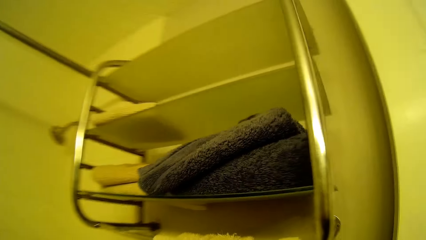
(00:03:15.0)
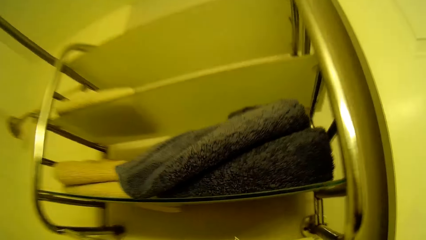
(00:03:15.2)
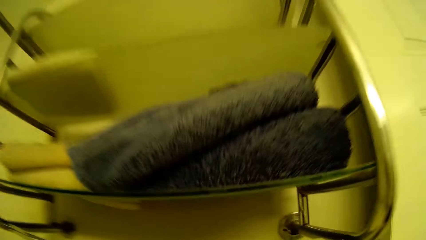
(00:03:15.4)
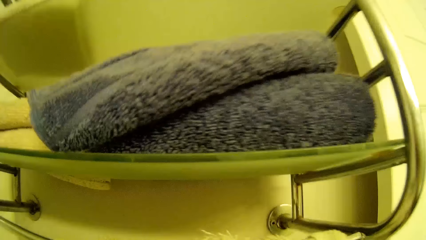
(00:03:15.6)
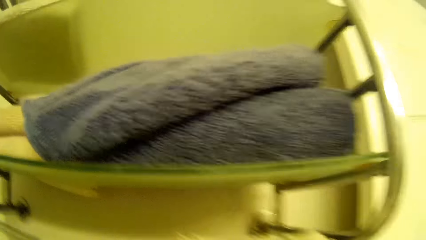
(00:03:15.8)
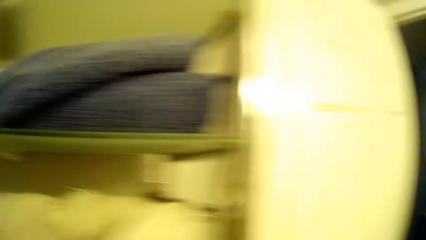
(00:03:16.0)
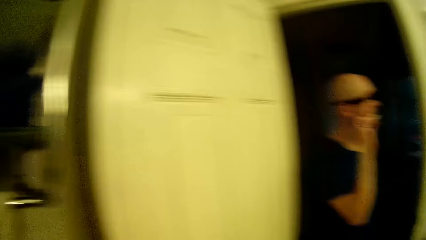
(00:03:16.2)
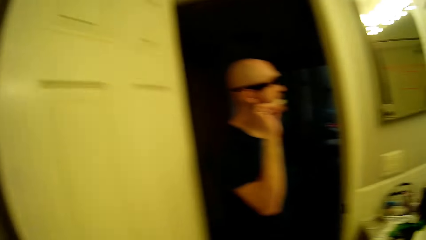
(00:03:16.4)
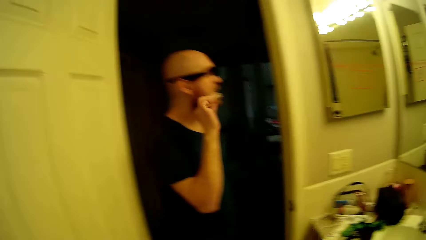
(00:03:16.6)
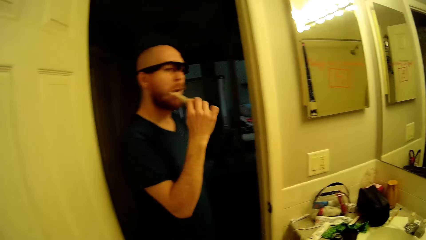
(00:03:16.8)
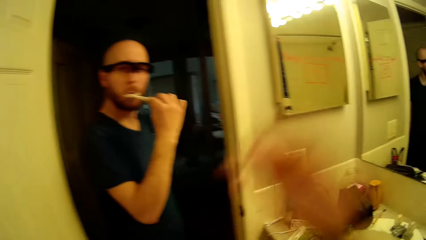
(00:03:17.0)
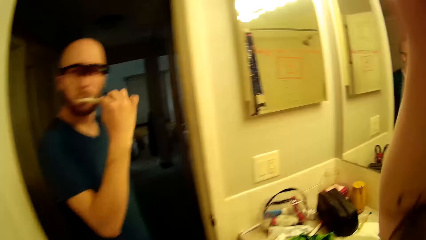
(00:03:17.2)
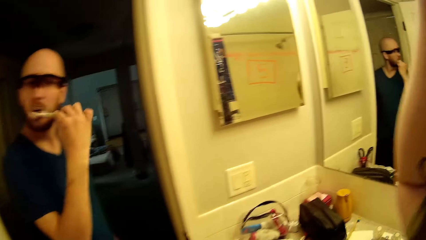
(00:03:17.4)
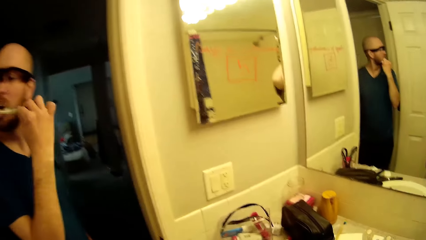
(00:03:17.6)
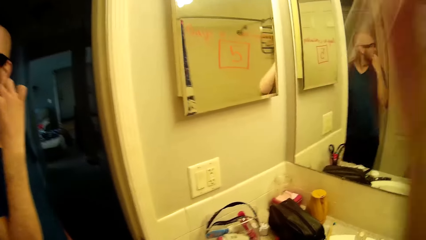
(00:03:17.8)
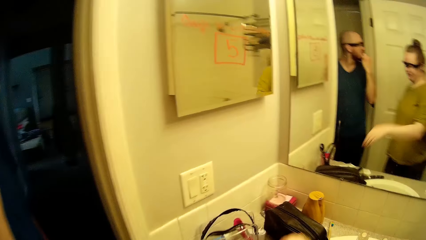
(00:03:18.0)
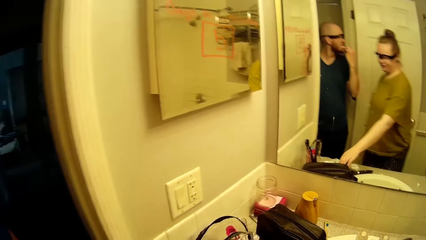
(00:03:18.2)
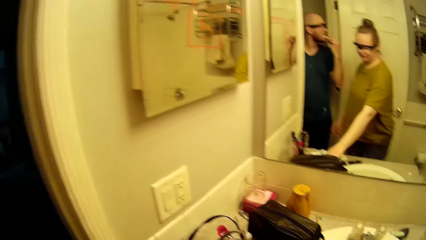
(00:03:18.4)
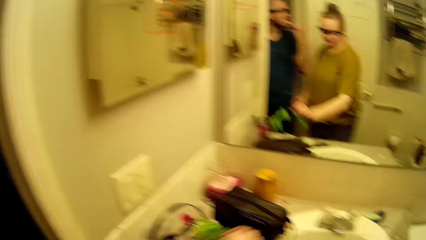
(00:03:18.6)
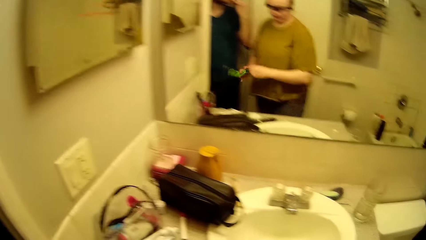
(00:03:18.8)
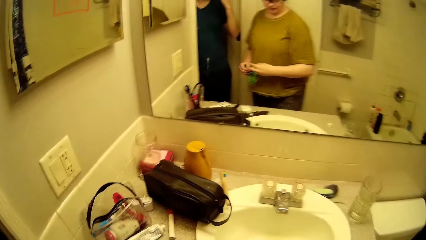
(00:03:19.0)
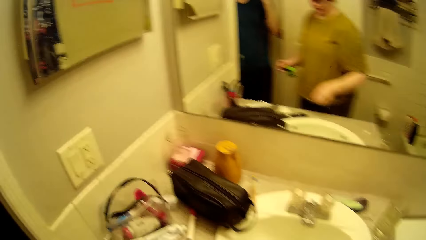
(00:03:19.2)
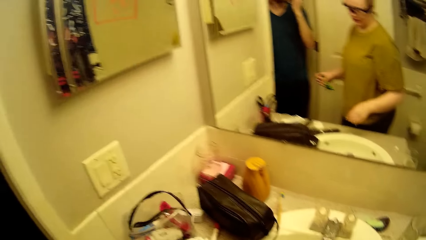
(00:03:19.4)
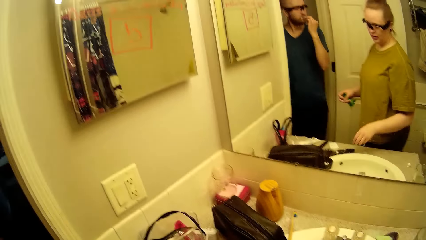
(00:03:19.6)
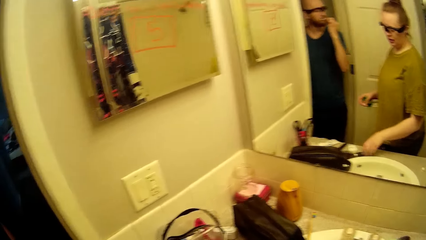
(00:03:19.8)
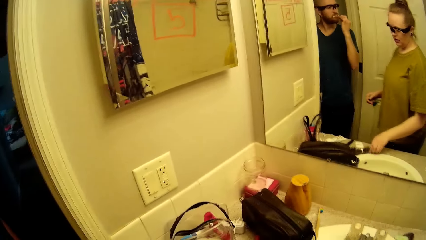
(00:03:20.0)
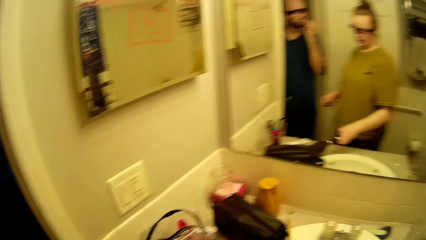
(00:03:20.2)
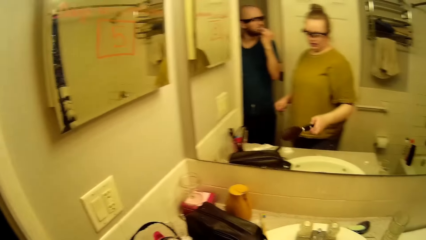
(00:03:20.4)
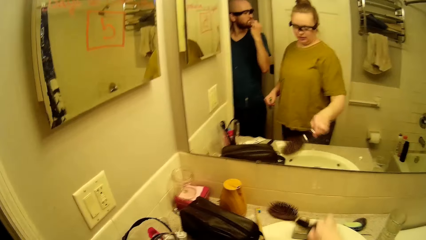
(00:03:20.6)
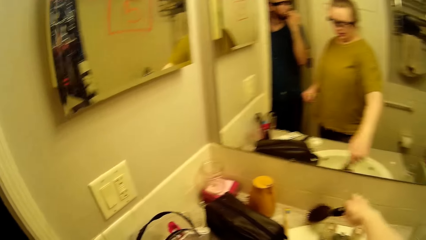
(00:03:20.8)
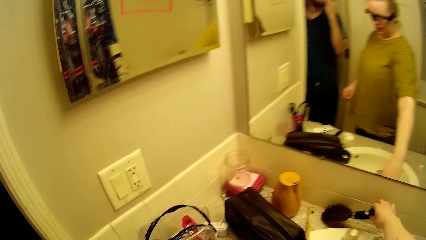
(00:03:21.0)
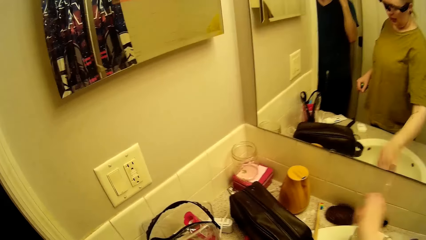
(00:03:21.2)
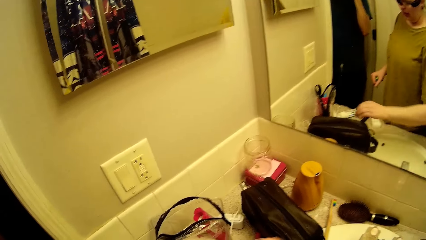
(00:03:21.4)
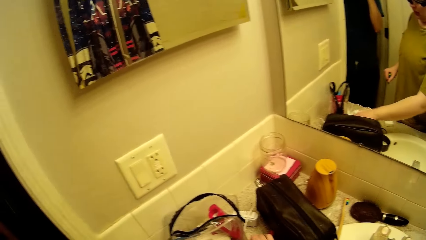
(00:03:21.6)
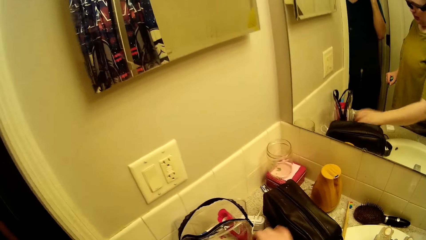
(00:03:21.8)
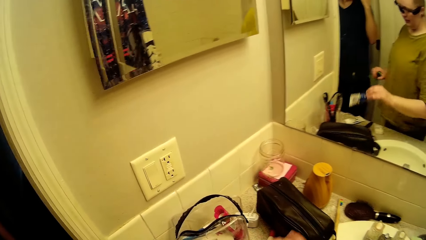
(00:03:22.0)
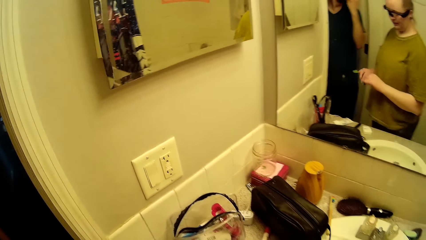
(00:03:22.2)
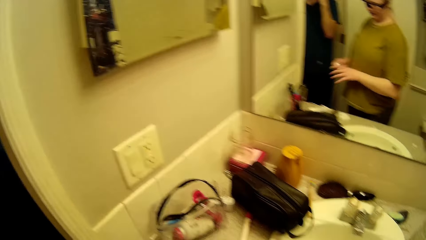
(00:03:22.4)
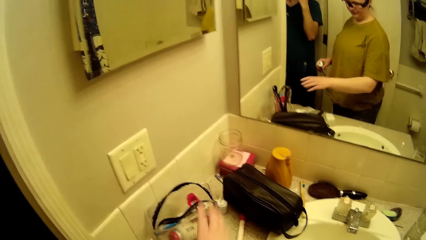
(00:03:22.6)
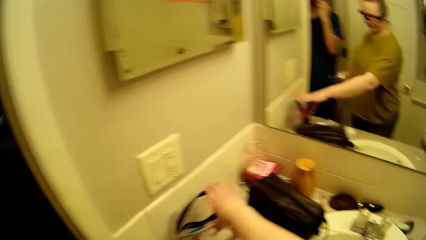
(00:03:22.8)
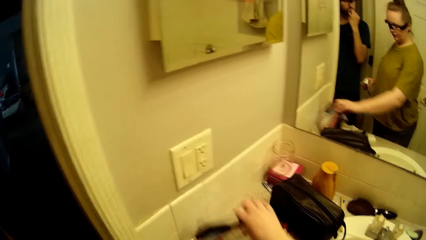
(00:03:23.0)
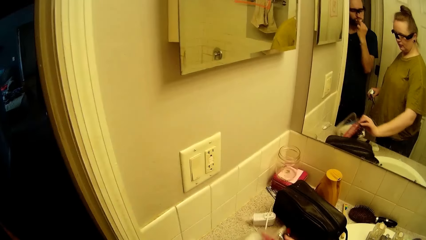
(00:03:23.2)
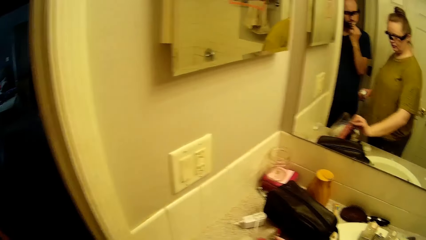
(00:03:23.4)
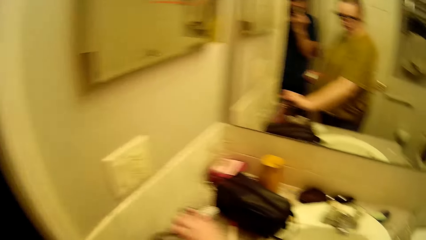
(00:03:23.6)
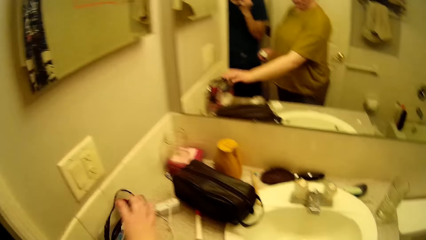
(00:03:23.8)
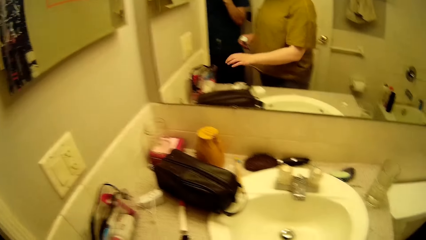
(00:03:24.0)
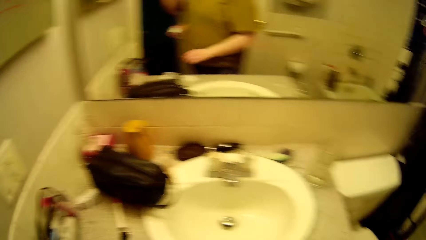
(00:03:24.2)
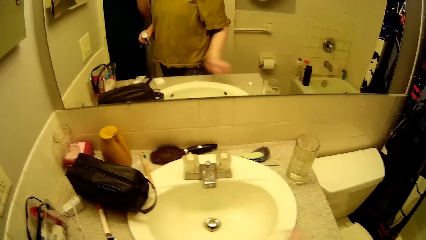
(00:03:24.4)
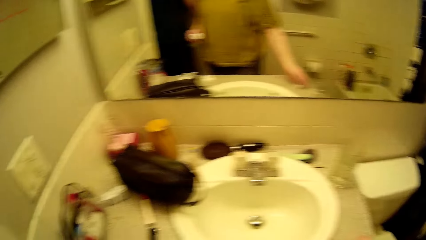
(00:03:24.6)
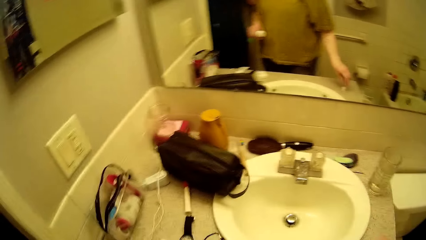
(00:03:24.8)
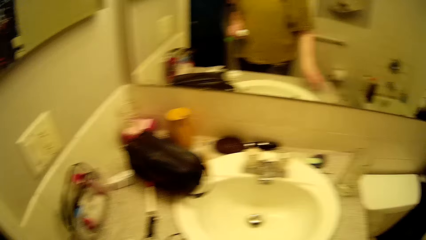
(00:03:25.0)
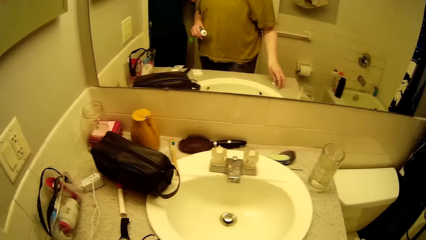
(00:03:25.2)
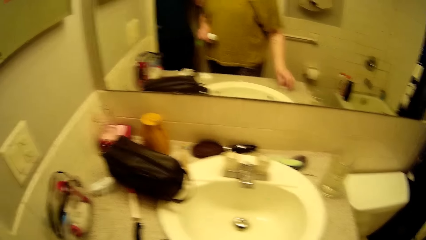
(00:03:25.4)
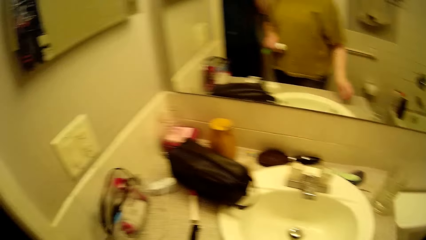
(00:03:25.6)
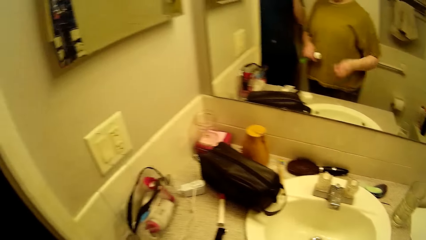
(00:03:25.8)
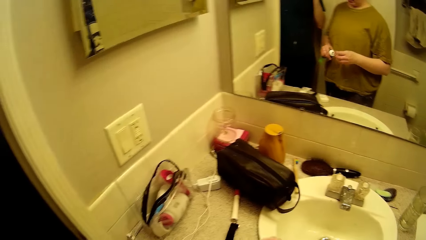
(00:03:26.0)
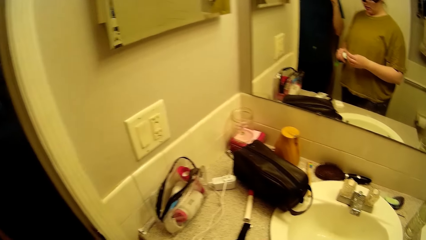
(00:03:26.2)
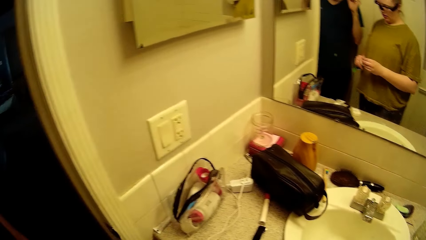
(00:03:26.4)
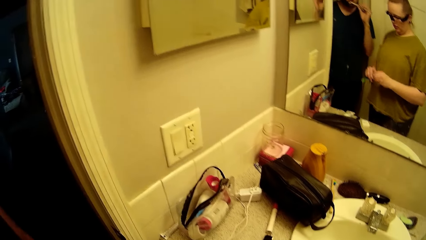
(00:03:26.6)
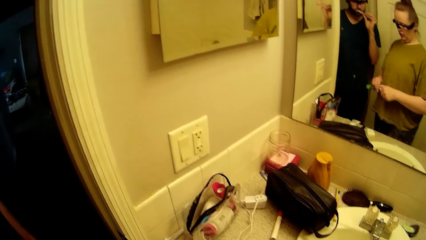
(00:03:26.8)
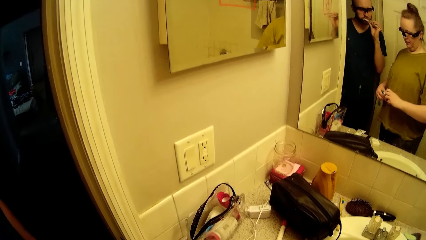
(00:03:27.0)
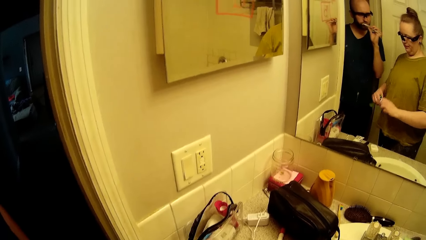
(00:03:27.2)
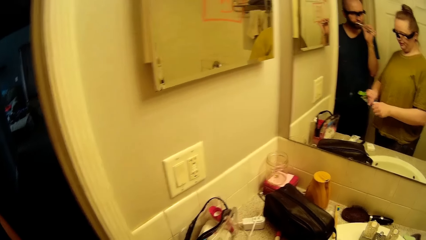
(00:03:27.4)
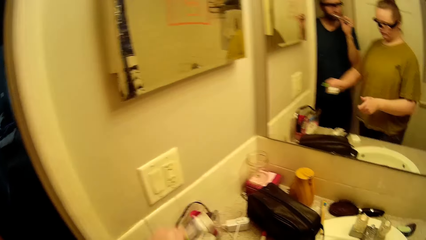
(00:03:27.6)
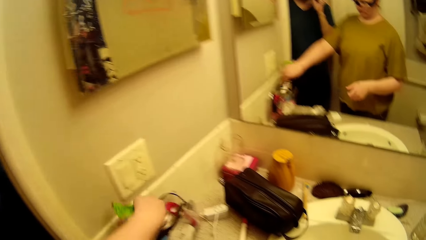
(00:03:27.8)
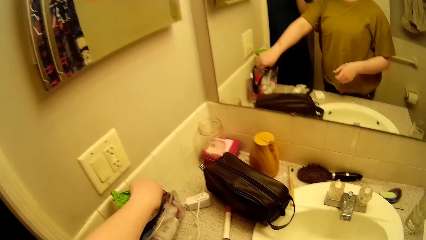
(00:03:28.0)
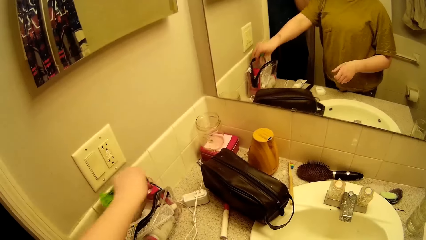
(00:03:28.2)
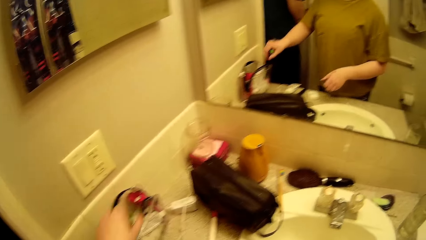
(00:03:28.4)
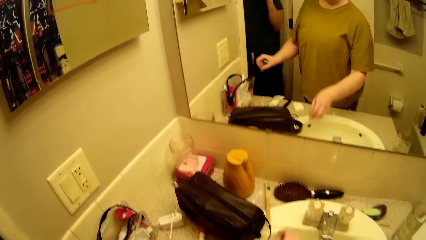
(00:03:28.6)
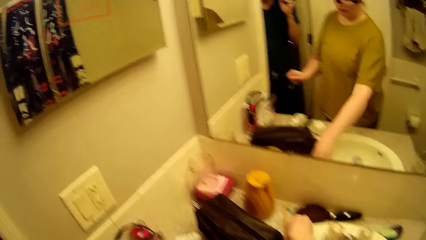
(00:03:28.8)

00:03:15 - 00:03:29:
A man brushes his teeth. The camera wearer picks a polythene bag or paper from the basin sink with her right hand. She places the paper in her left hand. She squeezes the polythene bag in her right hand. She moves the hairbrush to the edge of the sink. She picks a brush with her right hand. She drops the brush on the basin sink with her right hand. She picks the tube of toothpaste with her right hand. She moves the toothpaste to her left hand. She shifts the bag on the basin with her left hand. She picks the cover of the toothpaste with her right hand from the bathroom basin. She closes the toothpaste in her left hand with the cover in her right hand. She drops the toothpaste in her left hand in the bag on the bathroom basin.

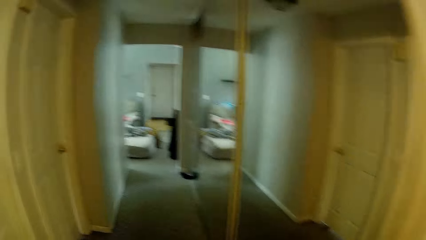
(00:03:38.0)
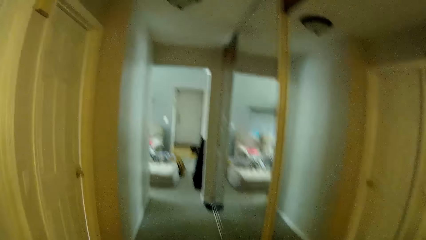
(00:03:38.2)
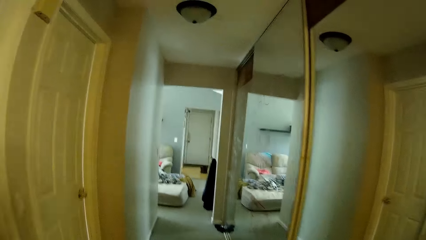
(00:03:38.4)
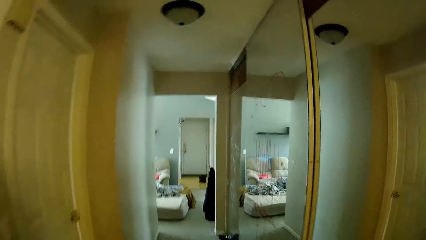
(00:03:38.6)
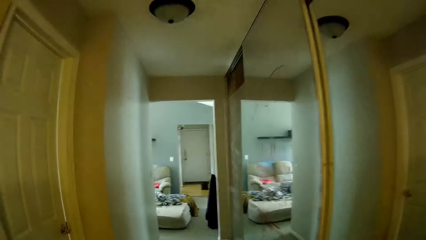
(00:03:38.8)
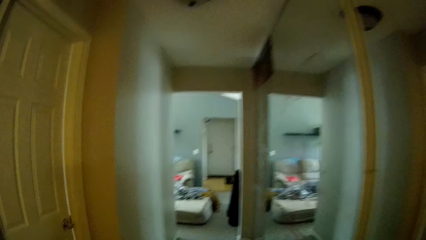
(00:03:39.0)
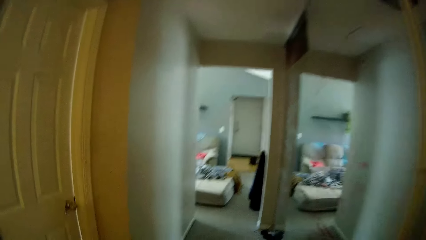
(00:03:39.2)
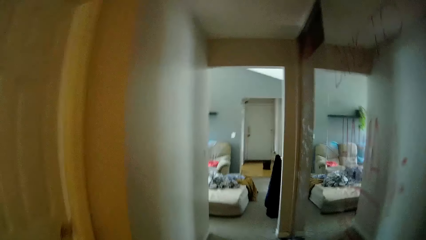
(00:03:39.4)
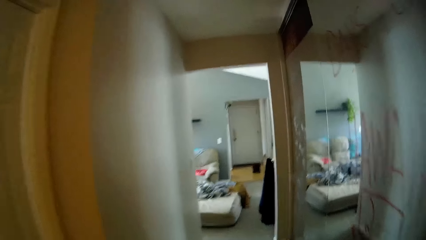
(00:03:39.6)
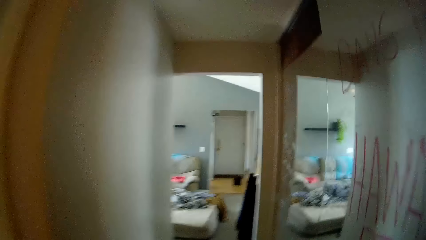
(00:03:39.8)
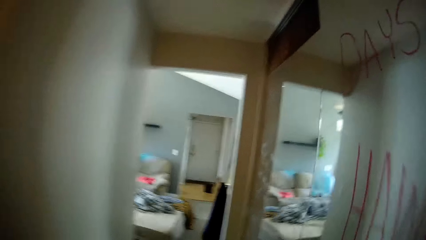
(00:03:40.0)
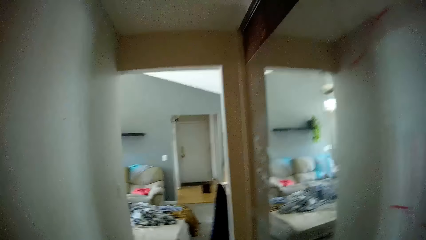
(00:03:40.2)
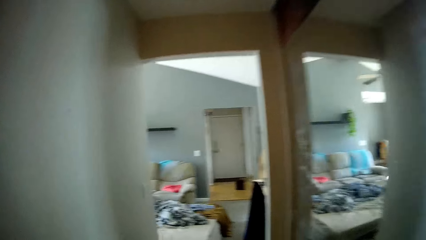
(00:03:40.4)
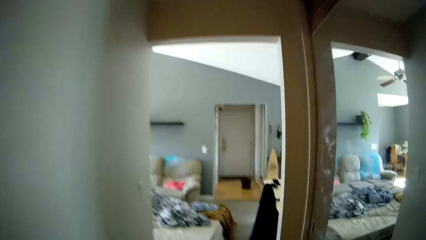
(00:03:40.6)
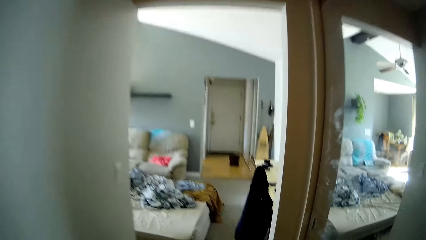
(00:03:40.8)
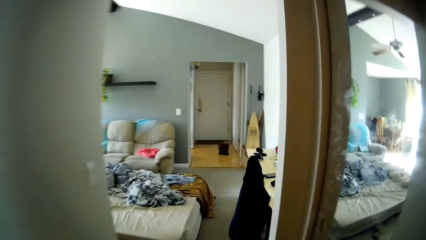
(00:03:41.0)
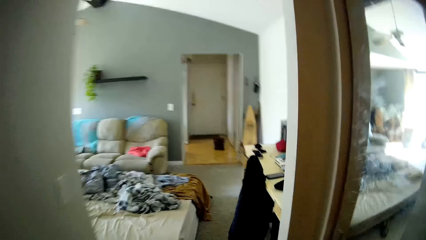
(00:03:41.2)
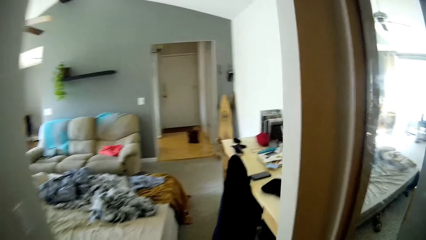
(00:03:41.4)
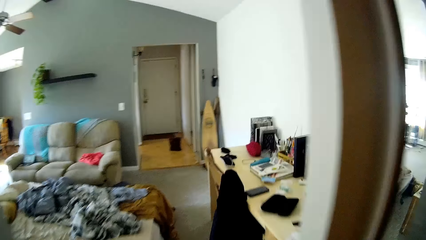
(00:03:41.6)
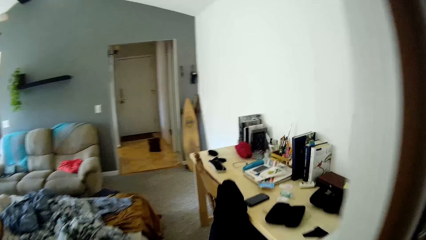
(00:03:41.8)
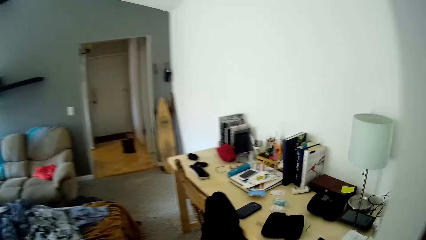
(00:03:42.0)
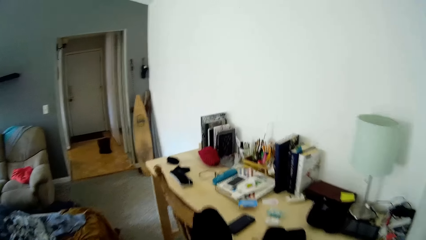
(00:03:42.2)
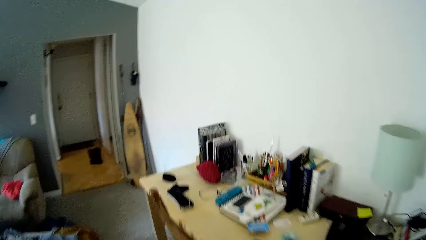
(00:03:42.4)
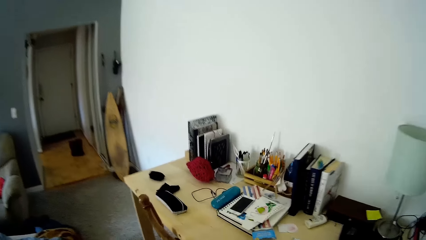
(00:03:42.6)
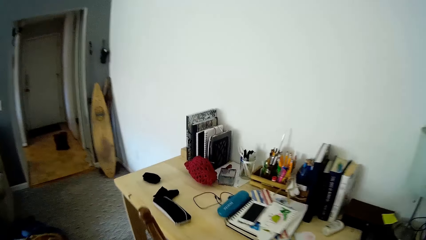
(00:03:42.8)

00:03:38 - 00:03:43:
The camera wearer moves into the living room.
